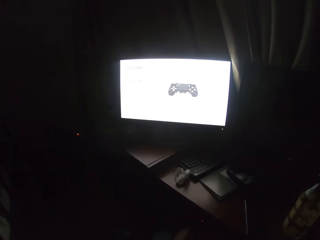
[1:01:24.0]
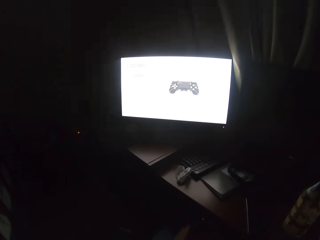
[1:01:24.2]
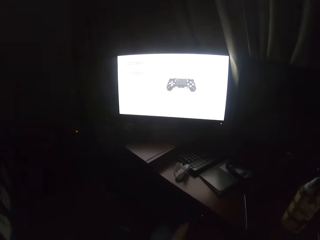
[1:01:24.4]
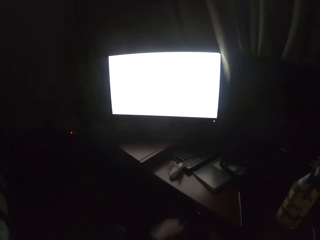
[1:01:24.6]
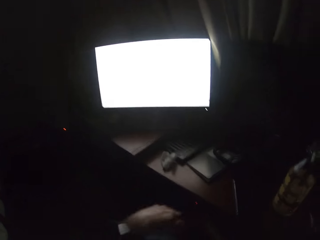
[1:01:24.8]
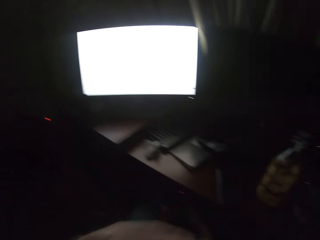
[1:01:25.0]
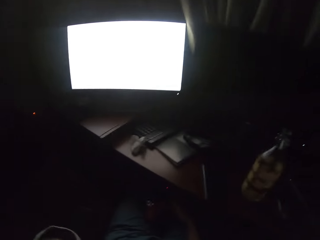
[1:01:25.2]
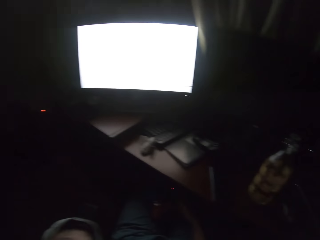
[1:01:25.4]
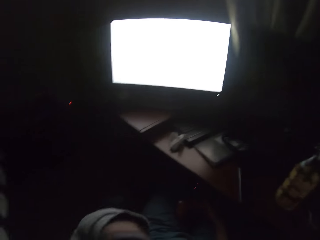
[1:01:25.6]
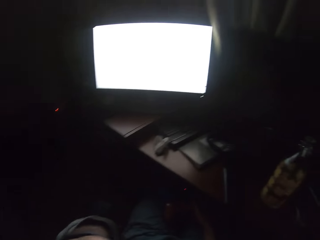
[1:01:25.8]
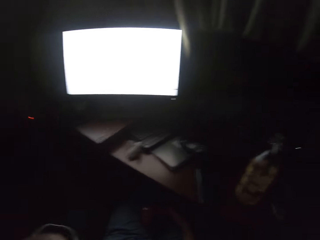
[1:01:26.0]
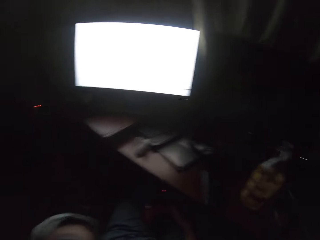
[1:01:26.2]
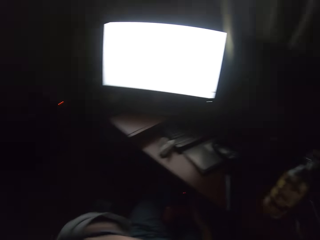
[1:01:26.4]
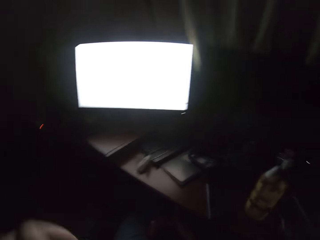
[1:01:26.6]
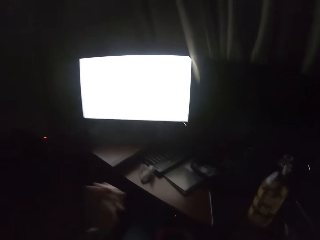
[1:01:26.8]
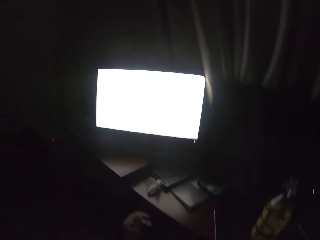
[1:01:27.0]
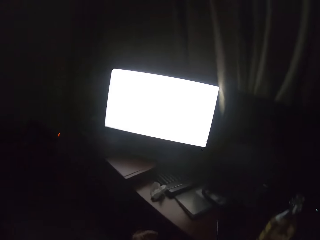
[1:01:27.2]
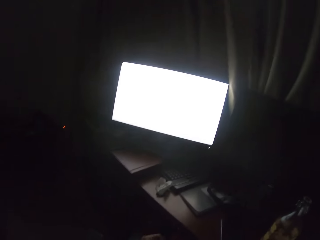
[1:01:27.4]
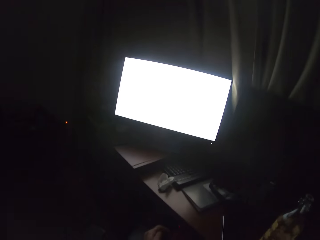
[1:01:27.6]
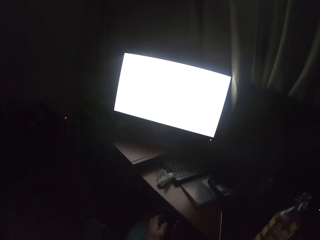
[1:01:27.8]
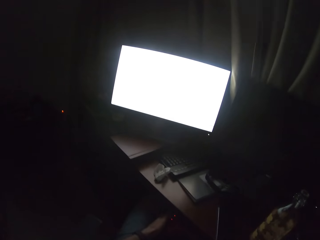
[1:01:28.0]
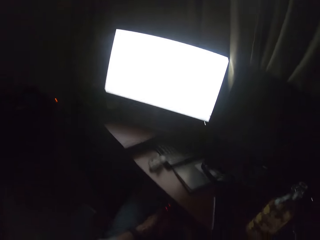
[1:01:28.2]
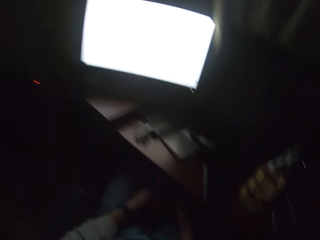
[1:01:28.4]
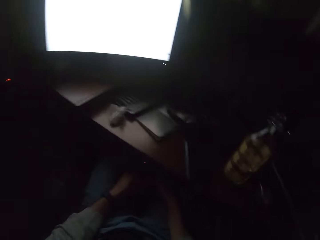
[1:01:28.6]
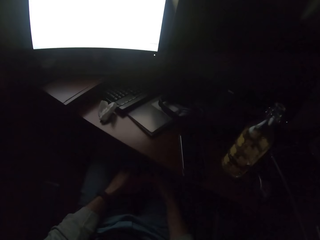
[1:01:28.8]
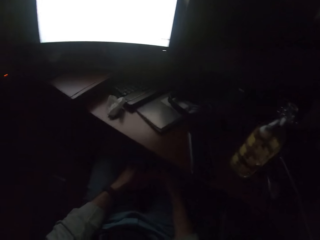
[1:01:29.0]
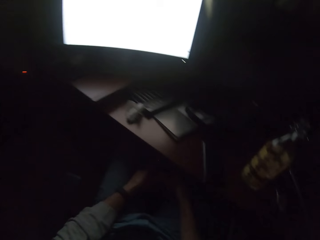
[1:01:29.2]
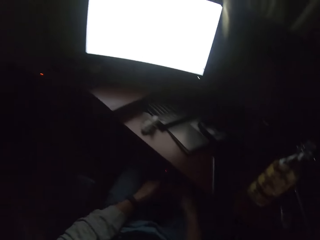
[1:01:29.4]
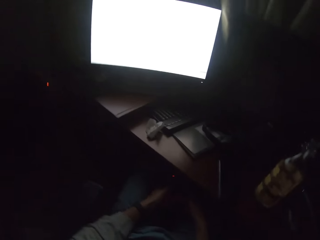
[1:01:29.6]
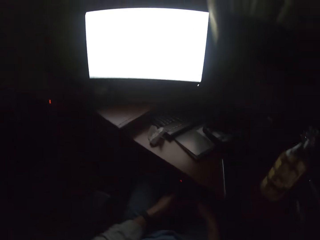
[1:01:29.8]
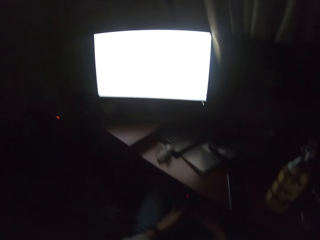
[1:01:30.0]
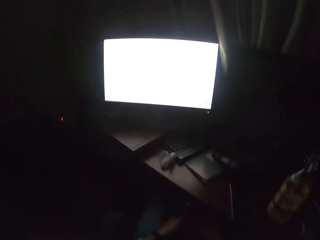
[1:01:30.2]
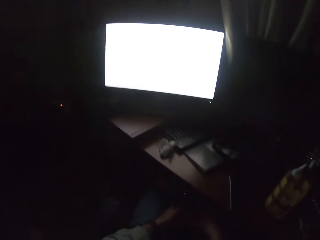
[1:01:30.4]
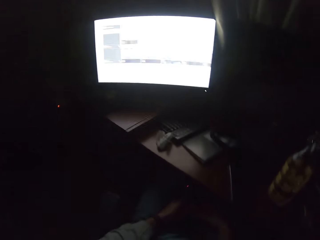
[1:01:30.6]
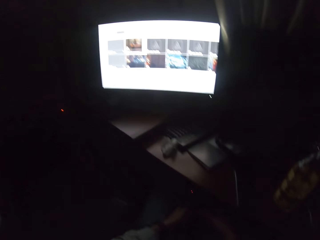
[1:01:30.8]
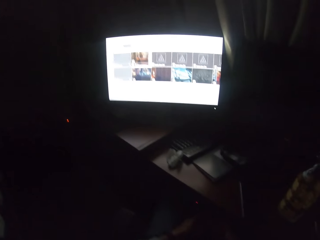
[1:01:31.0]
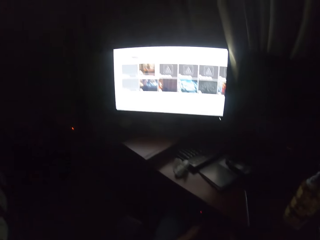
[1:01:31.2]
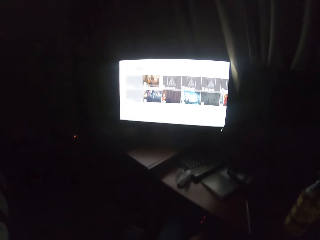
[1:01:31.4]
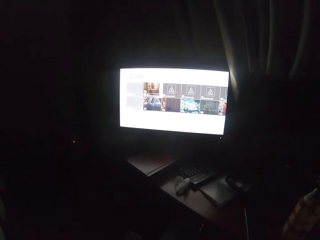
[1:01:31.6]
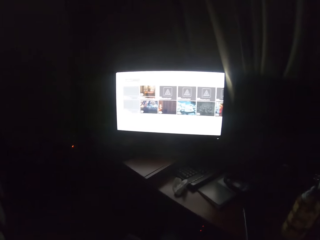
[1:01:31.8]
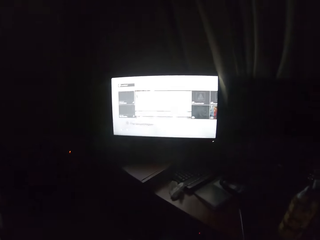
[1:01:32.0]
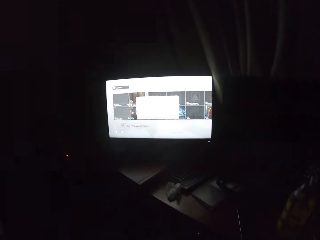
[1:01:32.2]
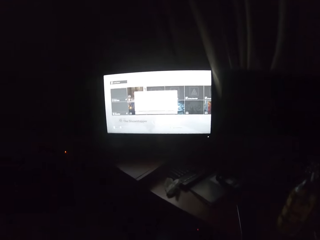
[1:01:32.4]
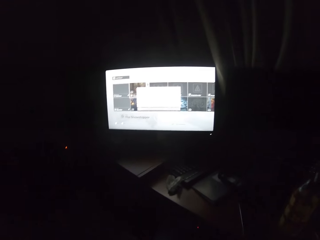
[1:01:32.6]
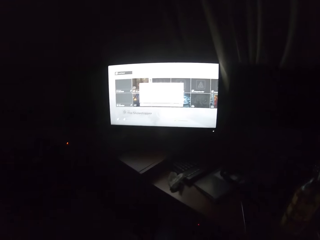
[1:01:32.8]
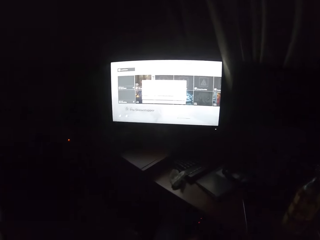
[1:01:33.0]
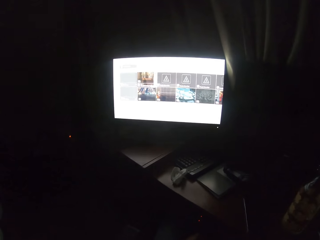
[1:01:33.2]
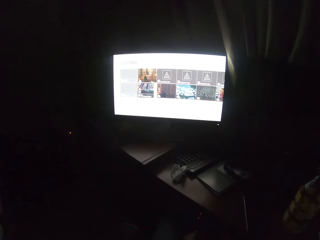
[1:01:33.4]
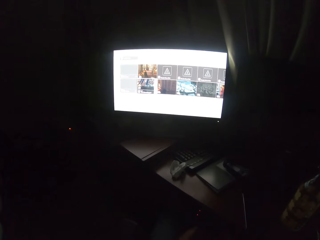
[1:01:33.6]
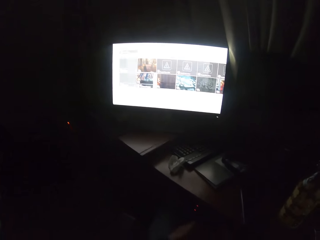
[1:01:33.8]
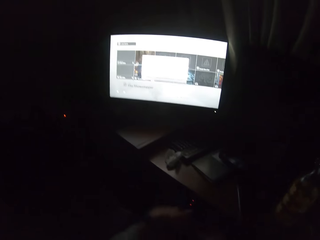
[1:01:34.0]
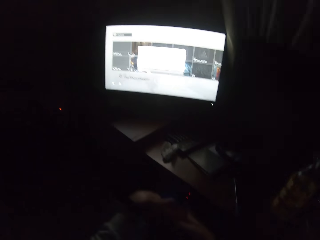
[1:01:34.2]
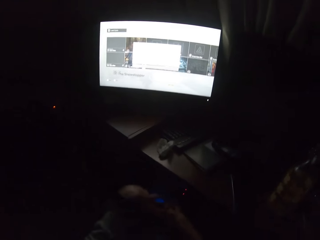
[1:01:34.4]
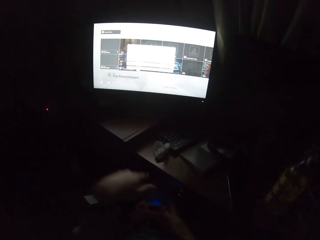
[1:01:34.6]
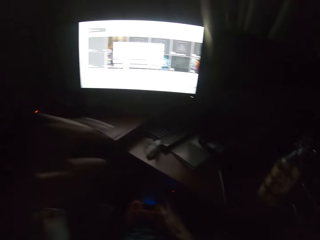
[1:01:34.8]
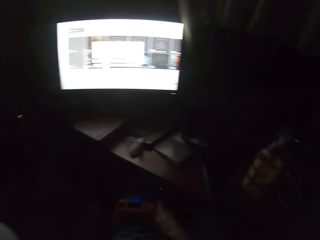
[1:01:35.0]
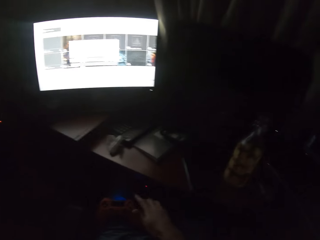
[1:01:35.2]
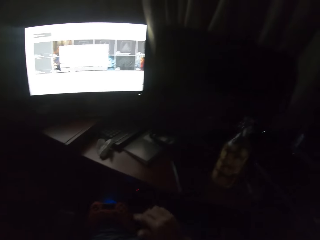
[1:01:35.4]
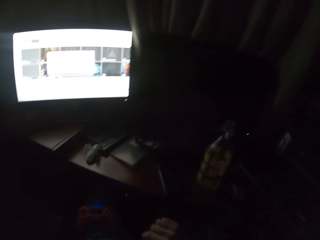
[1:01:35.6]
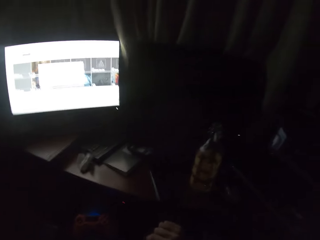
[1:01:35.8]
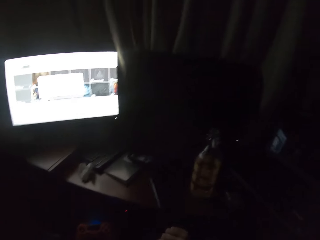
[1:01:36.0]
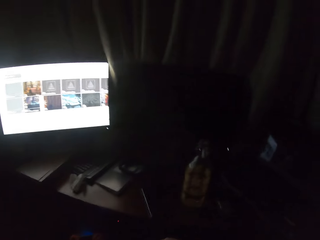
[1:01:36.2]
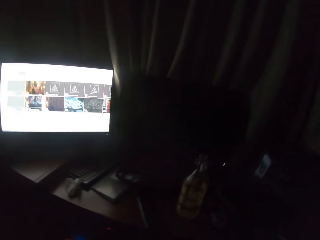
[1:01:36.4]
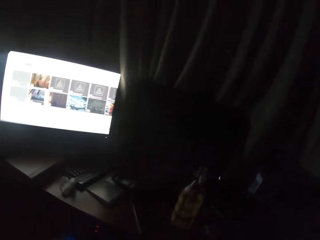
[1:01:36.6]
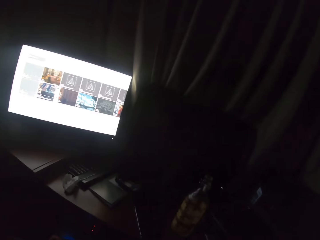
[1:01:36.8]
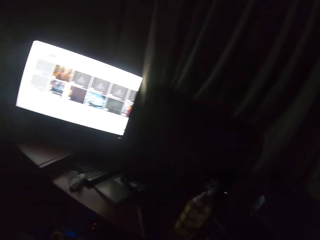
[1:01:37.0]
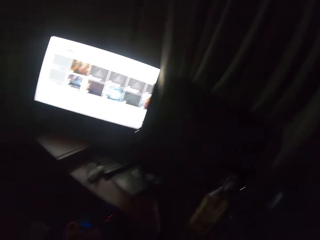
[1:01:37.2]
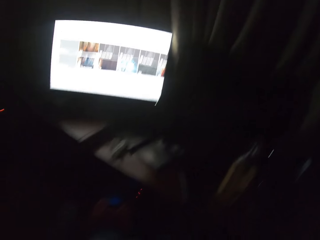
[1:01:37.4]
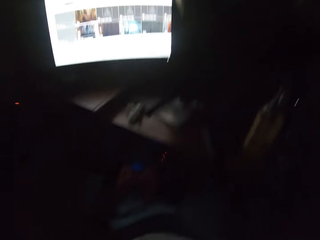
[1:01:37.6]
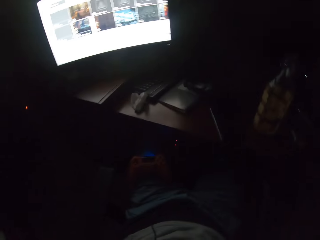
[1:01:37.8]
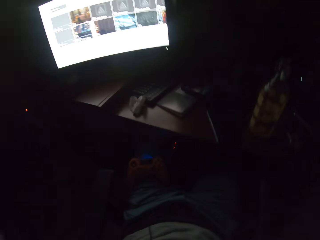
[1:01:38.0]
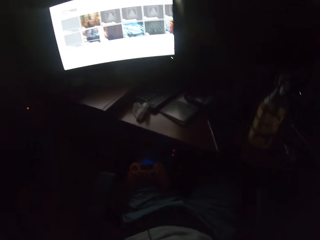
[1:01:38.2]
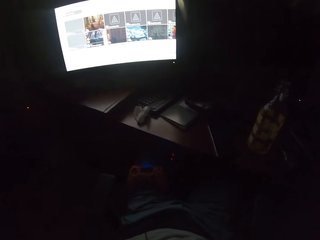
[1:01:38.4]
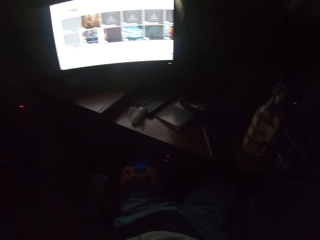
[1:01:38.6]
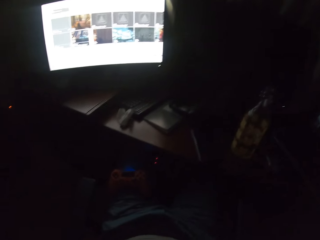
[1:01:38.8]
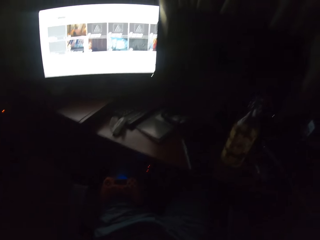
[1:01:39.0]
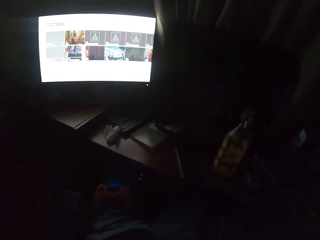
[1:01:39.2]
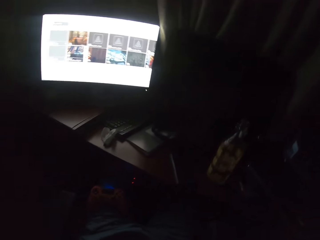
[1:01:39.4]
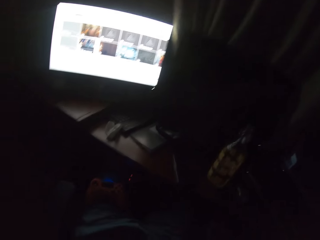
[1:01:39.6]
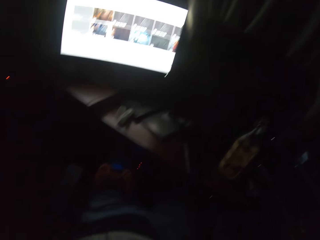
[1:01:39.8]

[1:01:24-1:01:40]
The camera wearer turns to the side. They operate a computer. They scroll through a screen with a controller. They turn to the side.

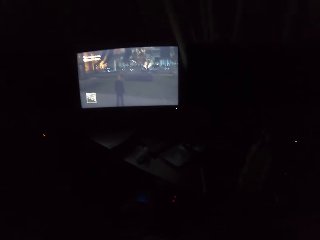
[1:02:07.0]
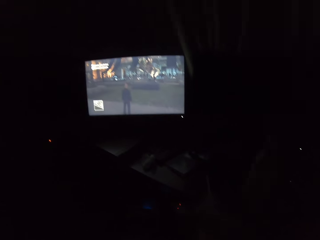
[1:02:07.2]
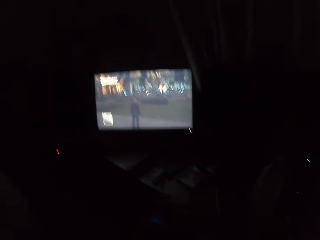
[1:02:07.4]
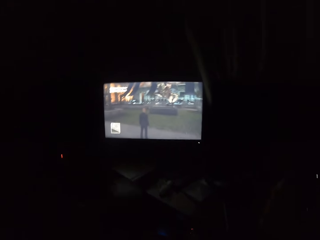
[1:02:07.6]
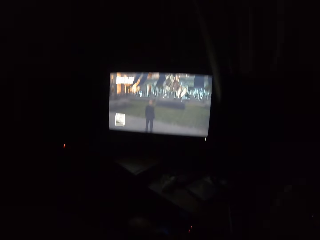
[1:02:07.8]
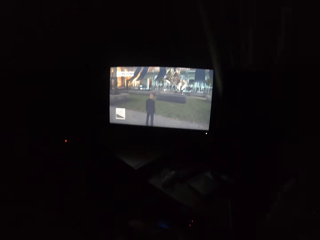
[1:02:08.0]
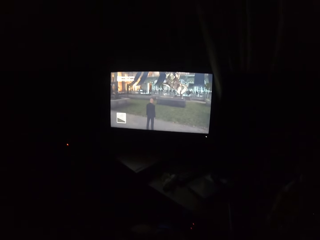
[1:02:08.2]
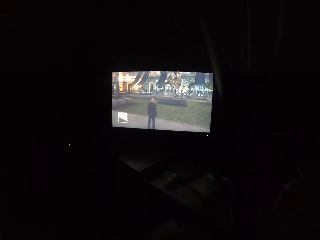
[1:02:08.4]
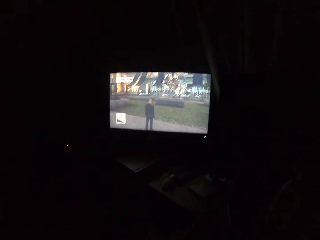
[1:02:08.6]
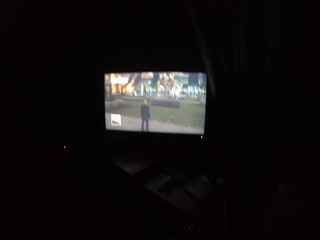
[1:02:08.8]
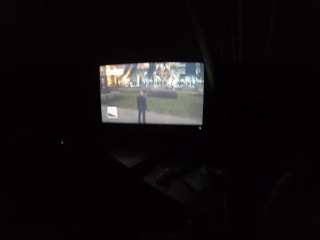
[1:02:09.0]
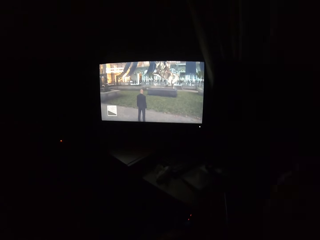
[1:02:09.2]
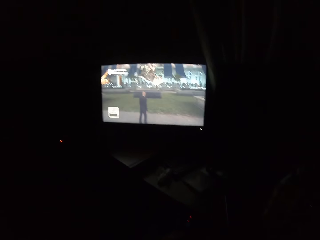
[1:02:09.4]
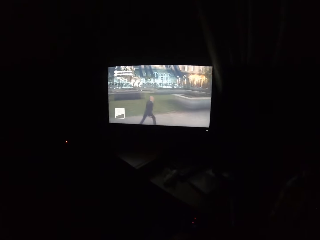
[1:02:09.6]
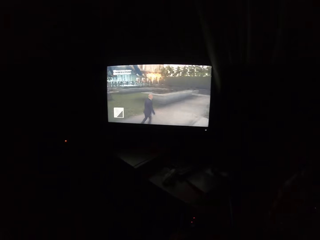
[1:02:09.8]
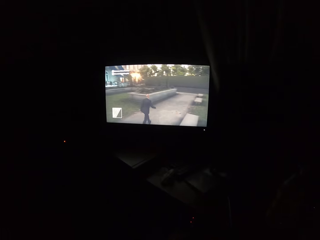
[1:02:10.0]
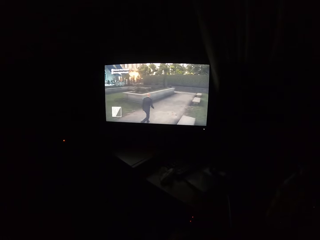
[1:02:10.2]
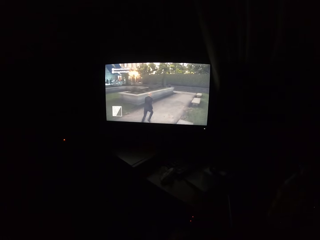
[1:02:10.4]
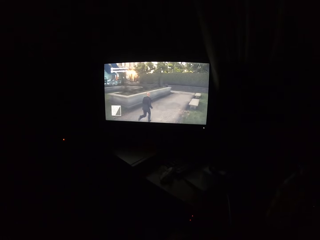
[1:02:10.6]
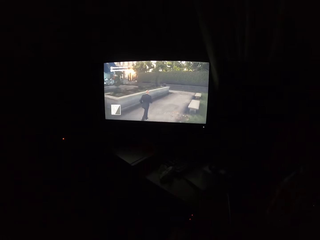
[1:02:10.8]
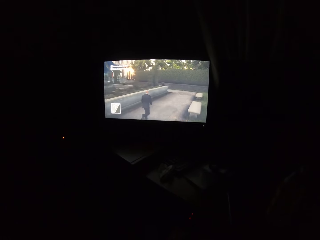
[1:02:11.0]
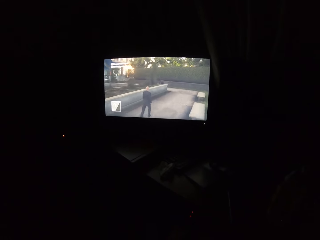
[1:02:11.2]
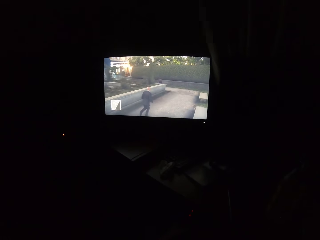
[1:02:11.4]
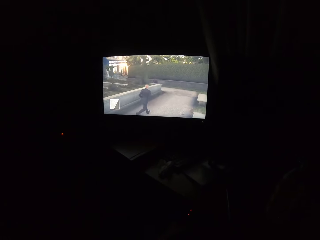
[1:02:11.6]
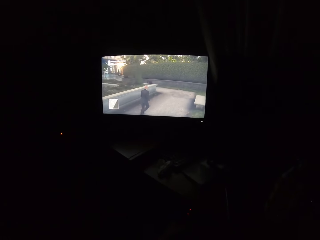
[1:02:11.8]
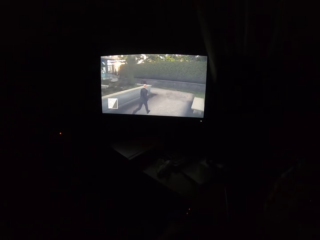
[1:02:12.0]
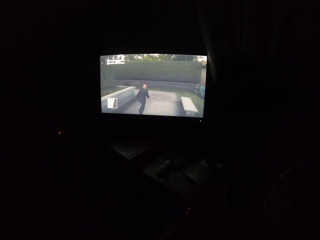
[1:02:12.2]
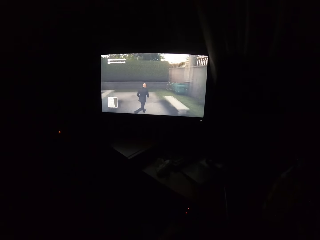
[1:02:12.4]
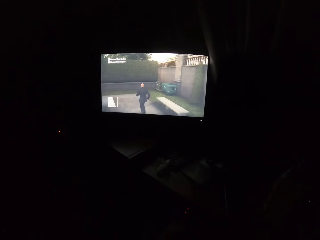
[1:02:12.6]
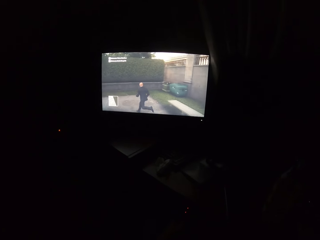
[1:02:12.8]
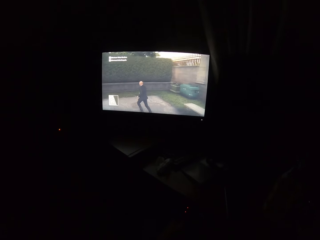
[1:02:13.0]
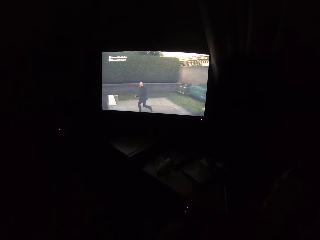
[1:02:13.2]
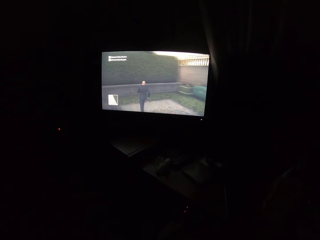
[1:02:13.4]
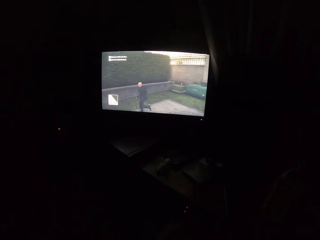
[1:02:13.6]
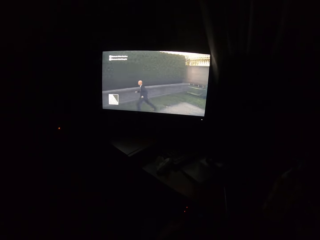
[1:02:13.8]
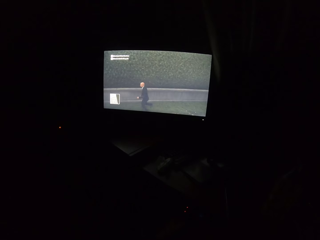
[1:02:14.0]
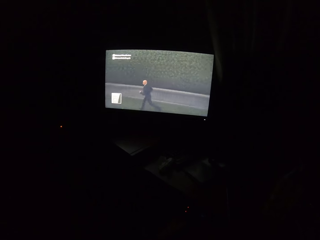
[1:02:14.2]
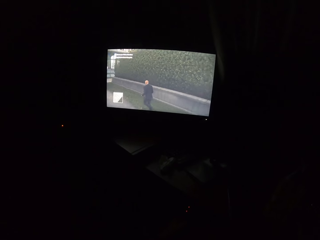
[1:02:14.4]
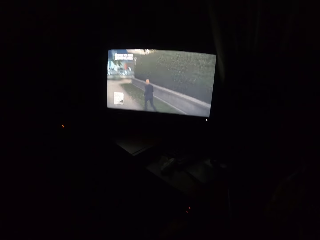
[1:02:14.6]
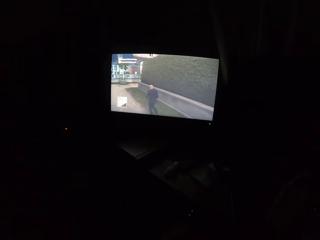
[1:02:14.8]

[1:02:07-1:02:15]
The camera wearer plays a video game on the screen.
